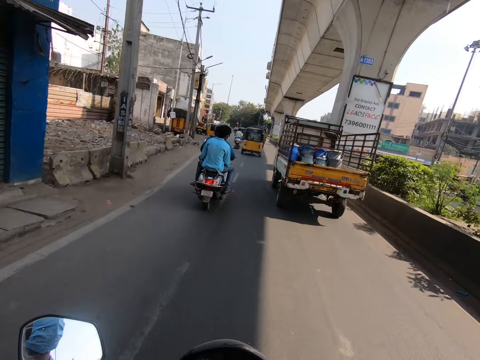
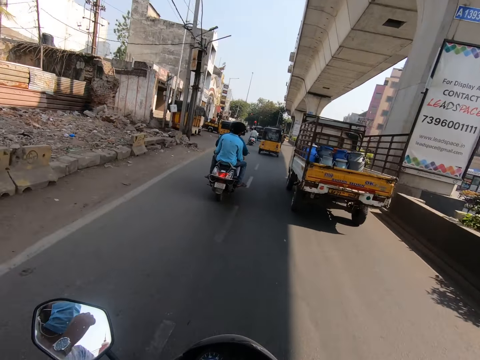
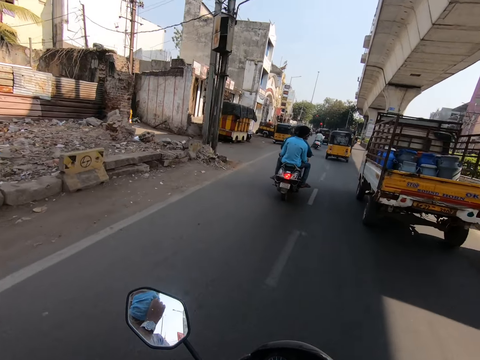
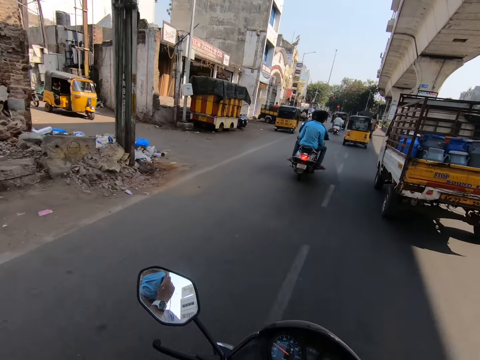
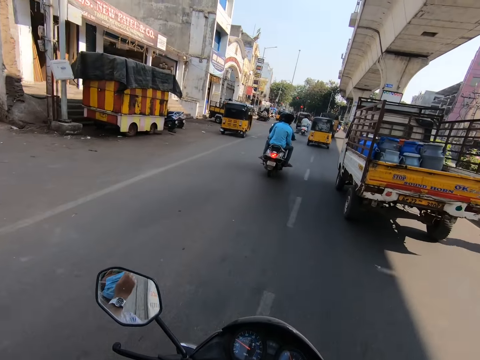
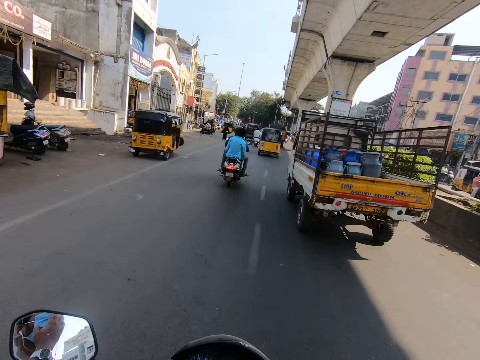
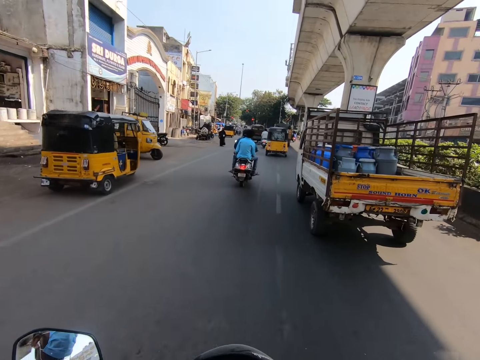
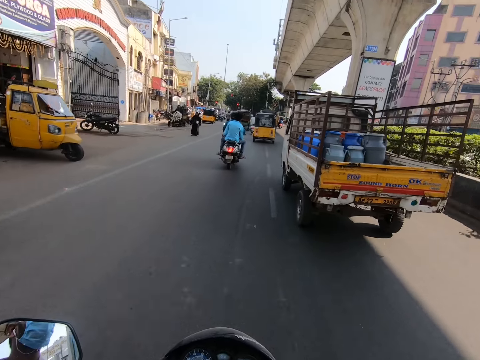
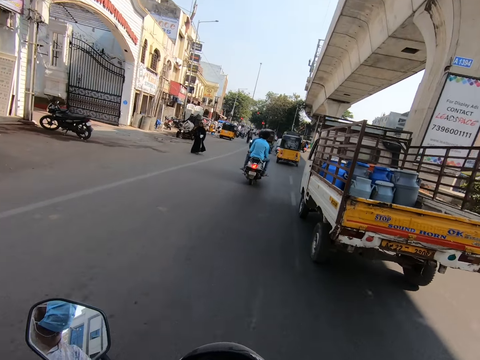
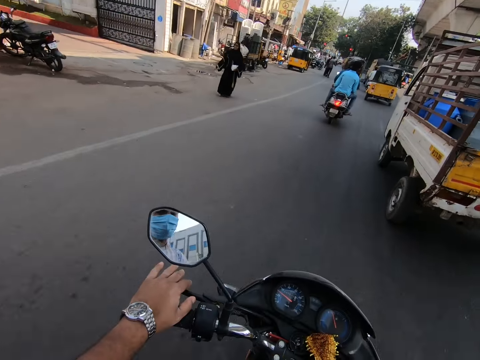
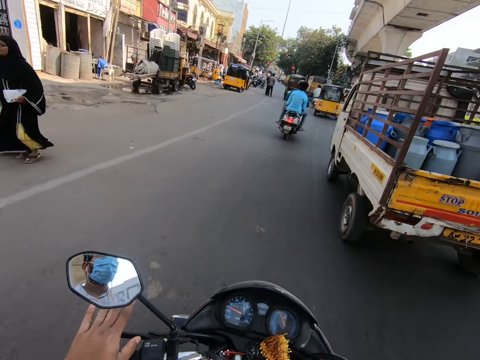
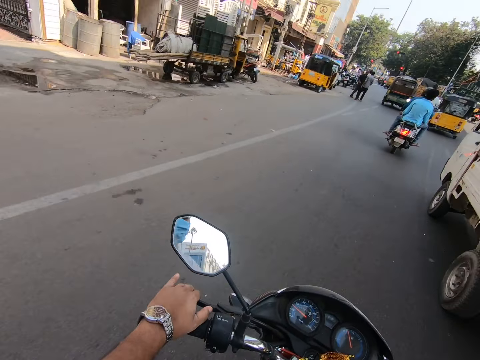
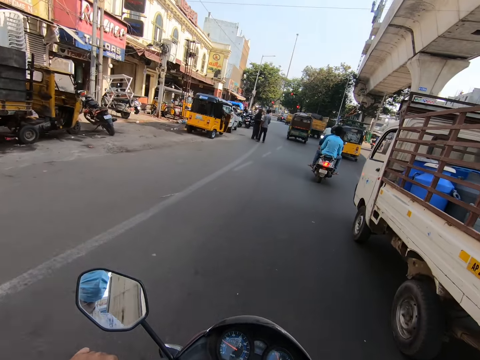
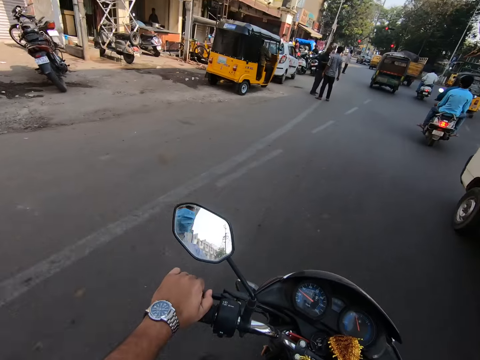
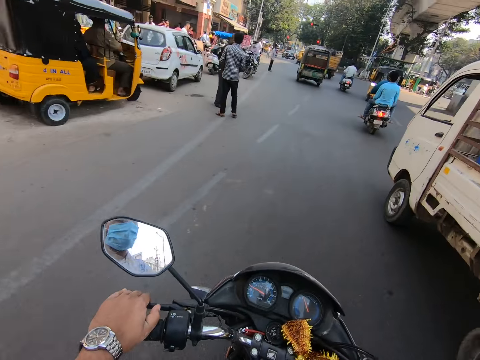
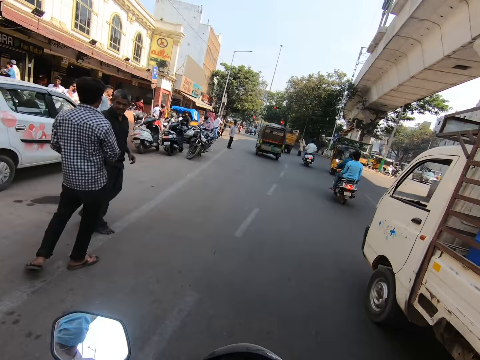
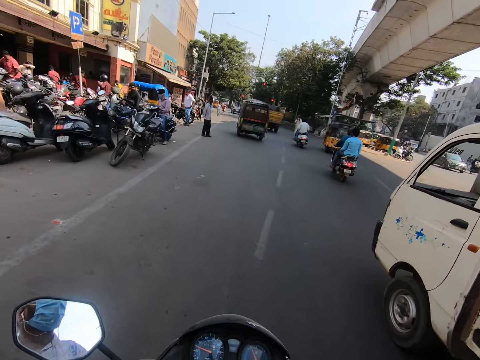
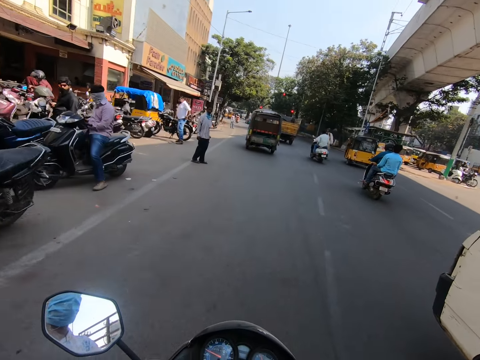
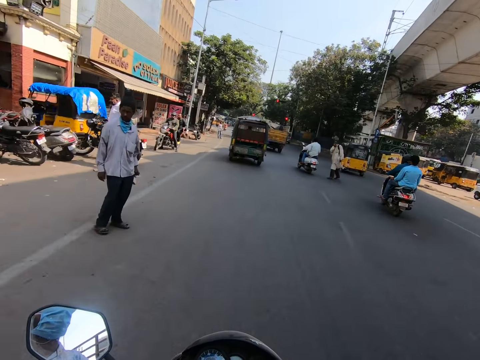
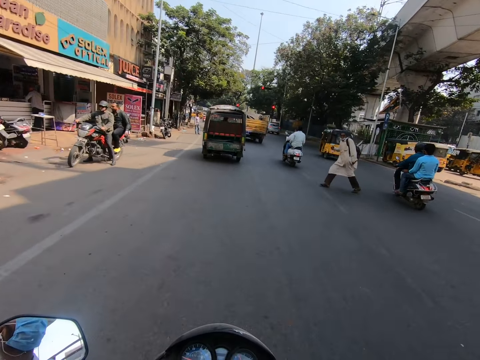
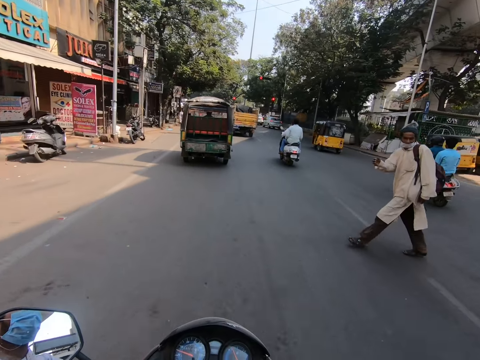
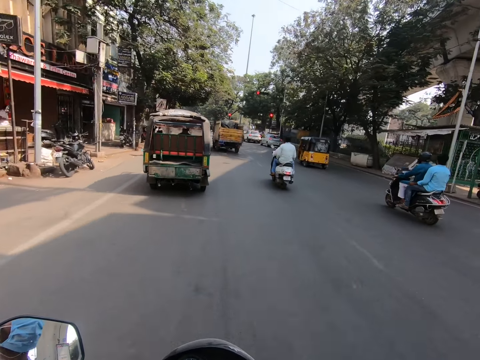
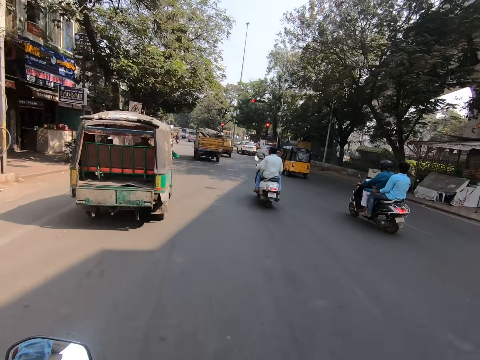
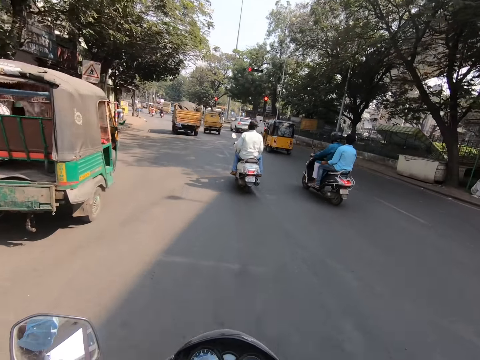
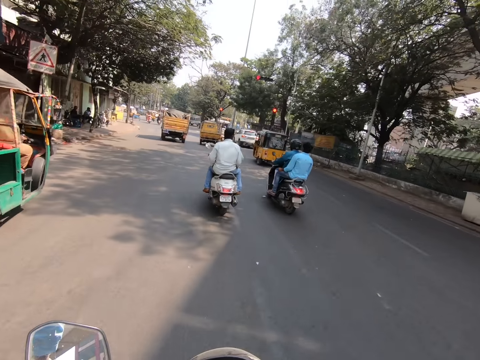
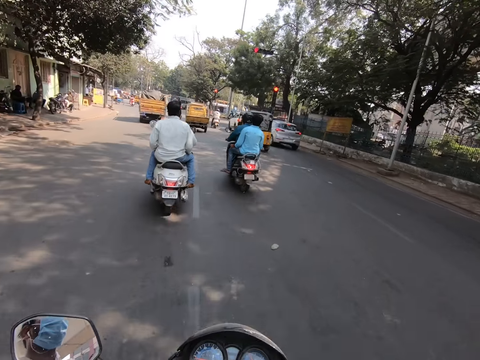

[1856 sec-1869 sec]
The camera wearer drives the motorcycle on the road with the motorcycle's handlebars in his right hand. He drives the motorcycle on the road with the motorcycle's handlebars in both hands. He holds the clutch lever with his left hand.

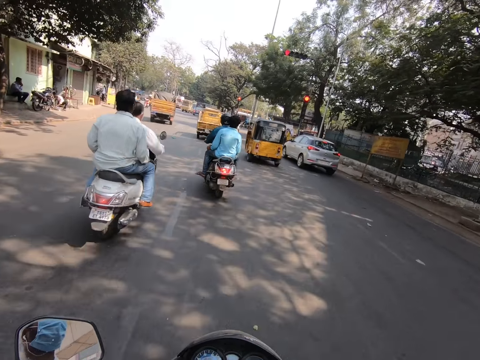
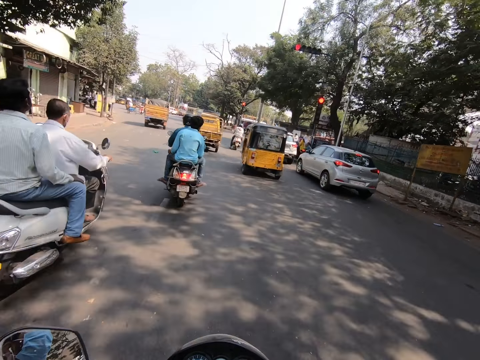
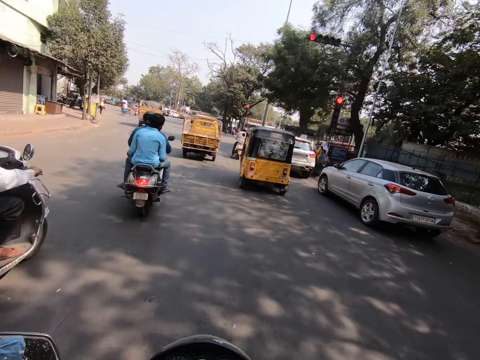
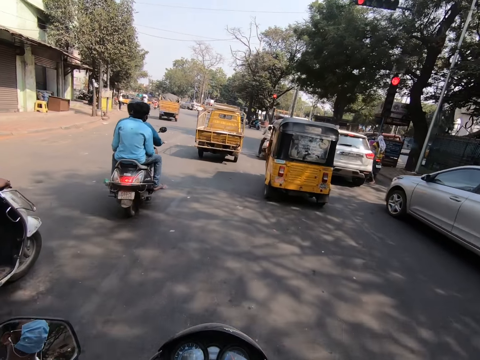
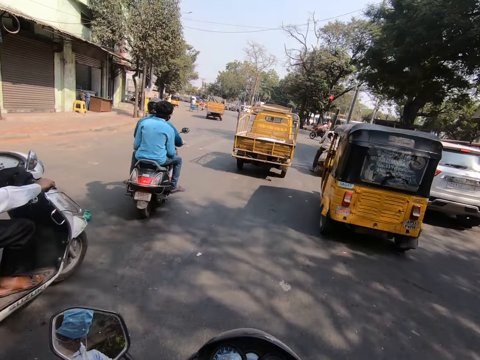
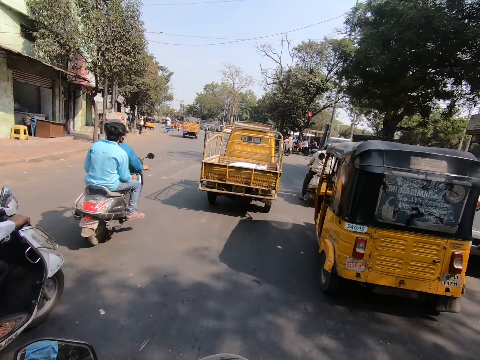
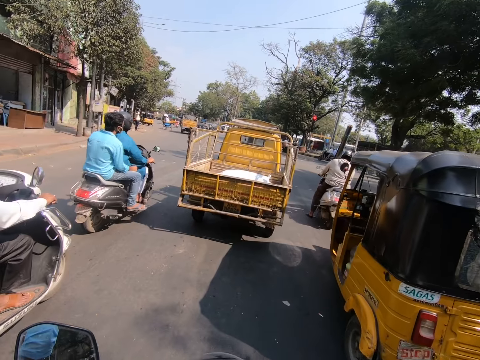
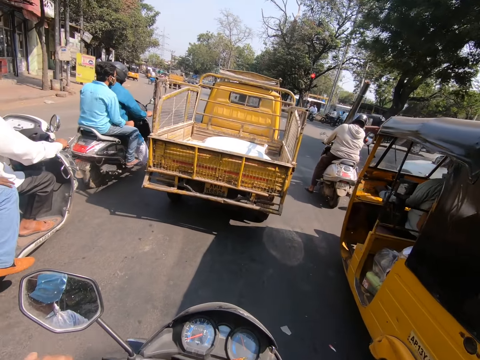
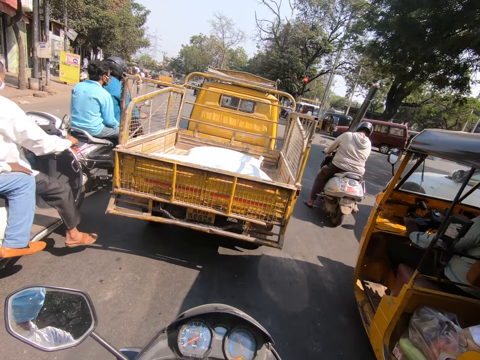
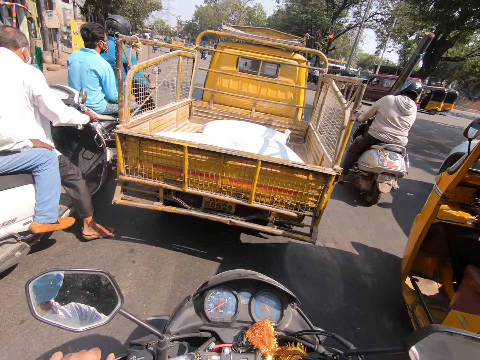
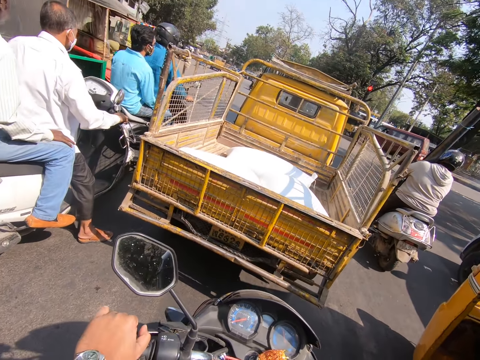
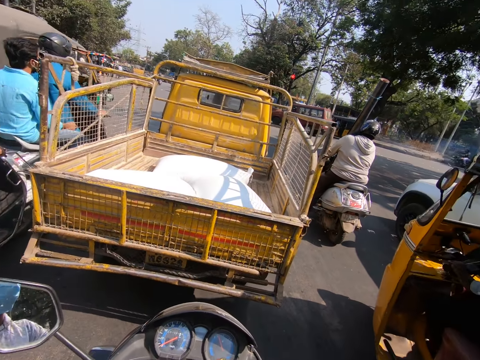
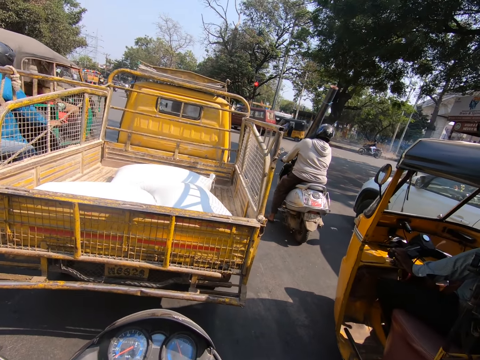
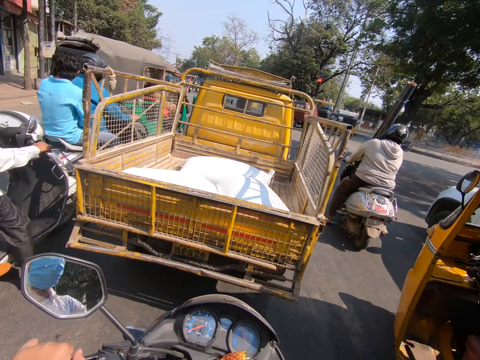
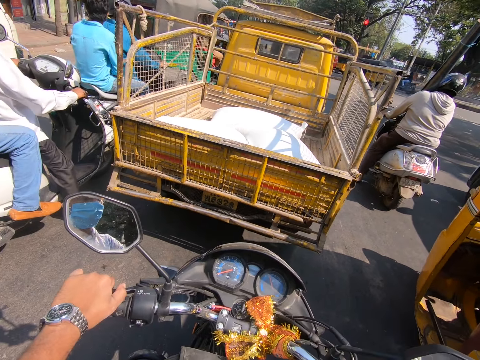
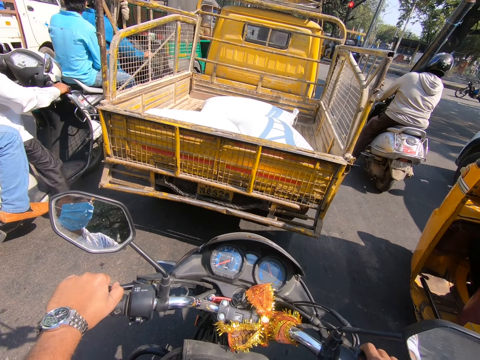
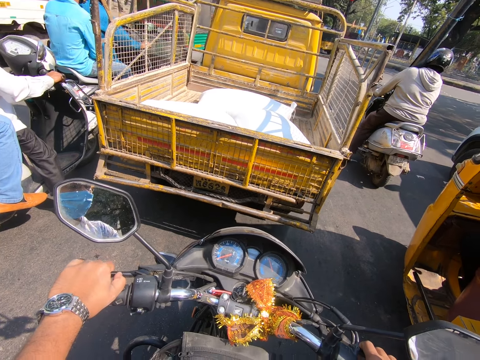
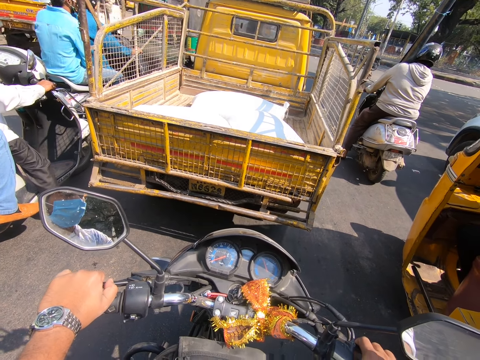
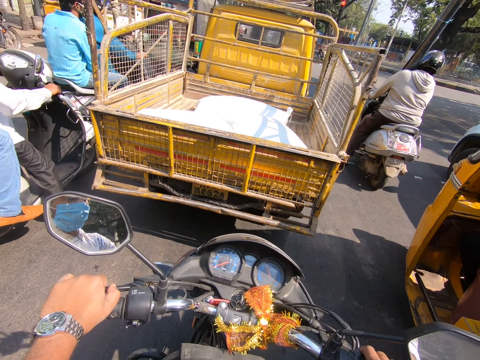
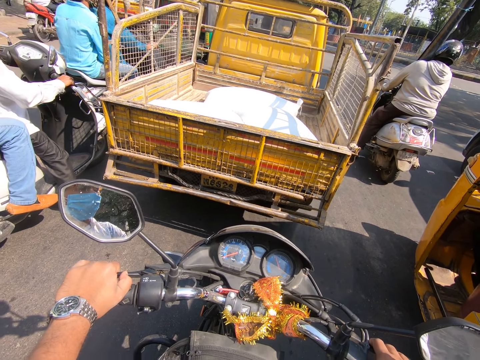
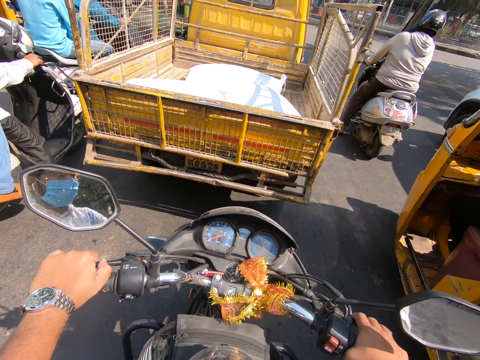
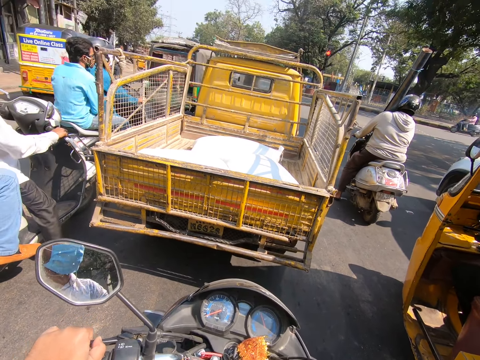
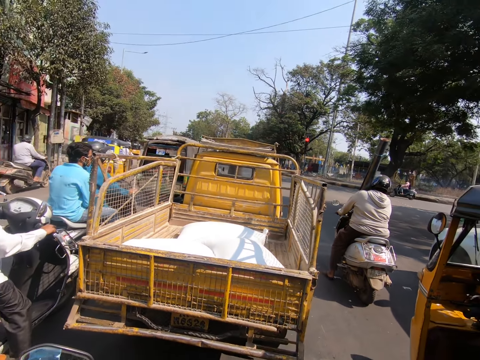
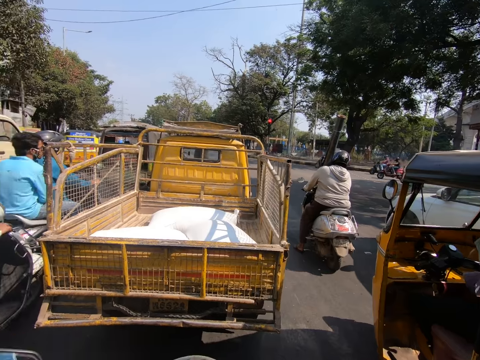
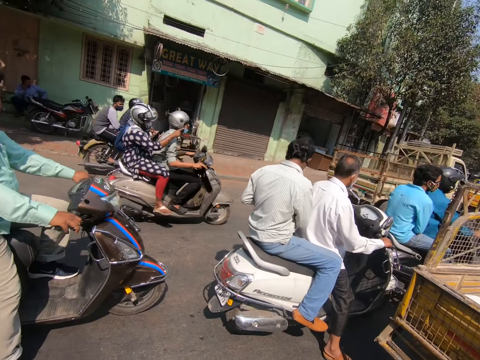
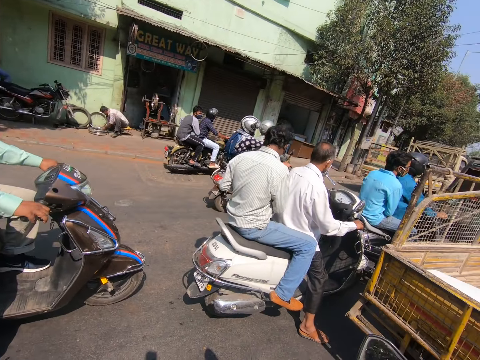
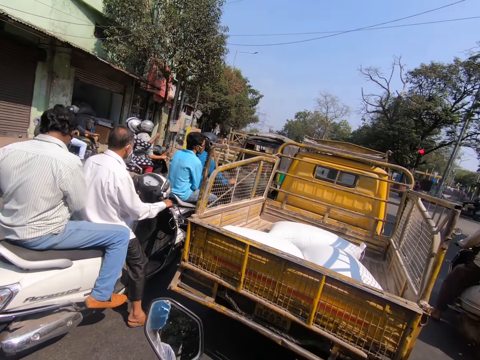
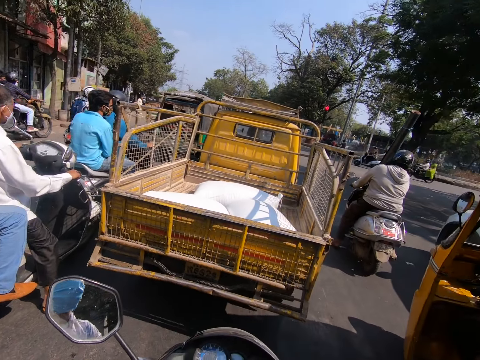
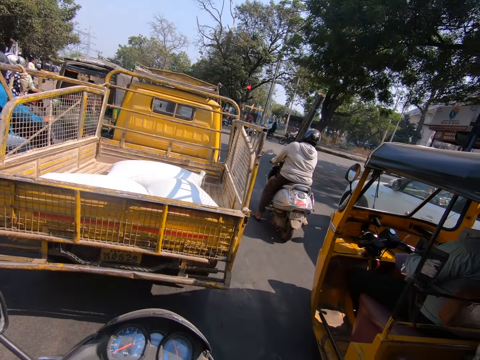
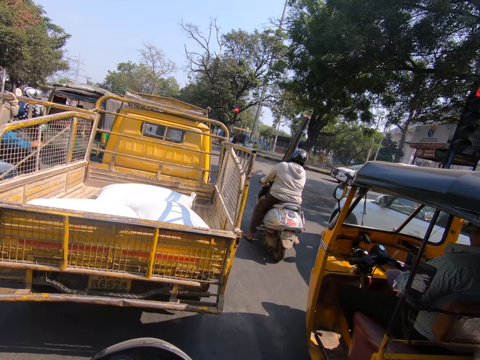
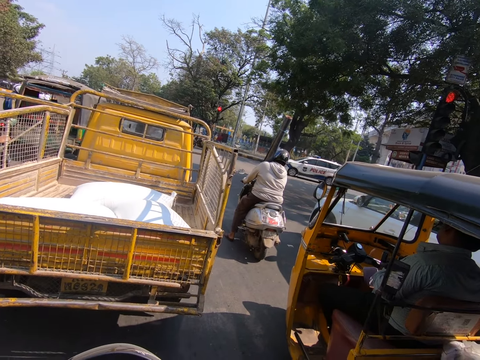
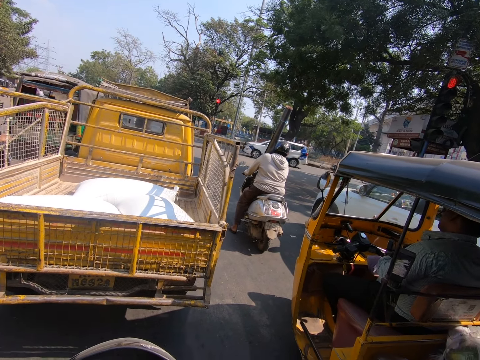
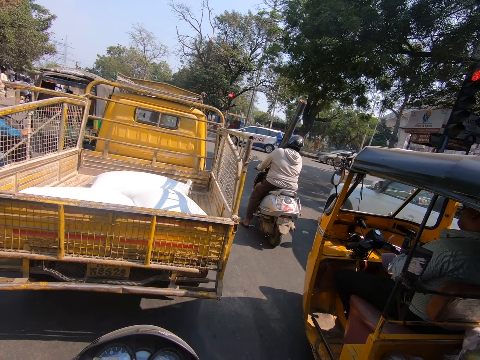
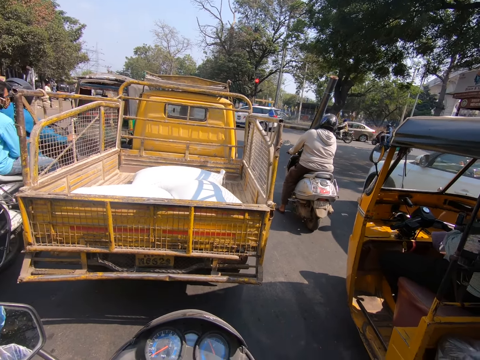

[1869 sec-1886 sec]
The camera wearer stops the motorcycle. They look around.
